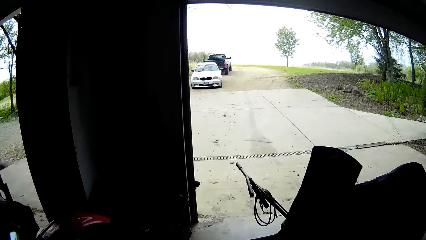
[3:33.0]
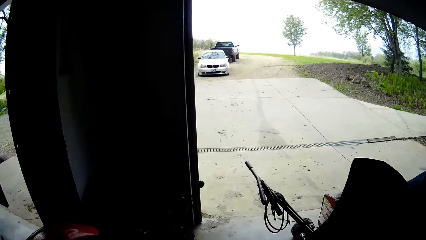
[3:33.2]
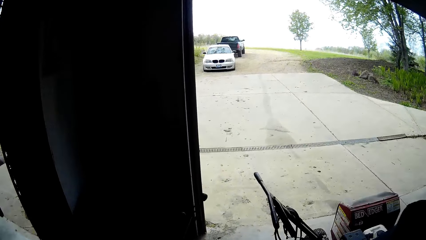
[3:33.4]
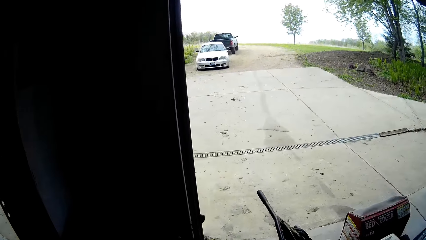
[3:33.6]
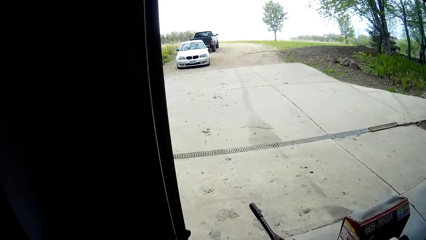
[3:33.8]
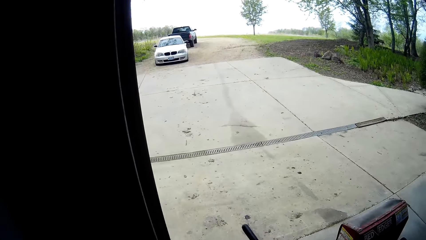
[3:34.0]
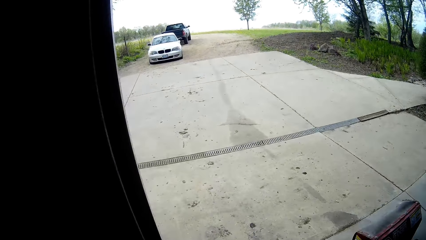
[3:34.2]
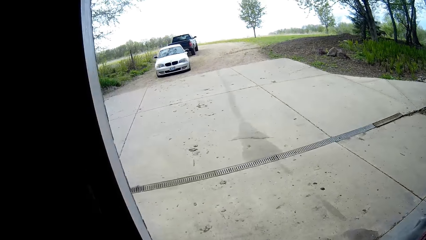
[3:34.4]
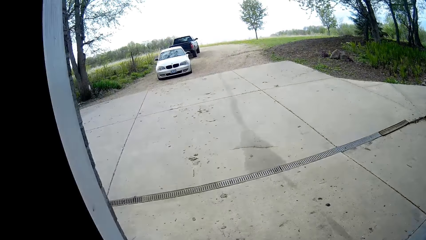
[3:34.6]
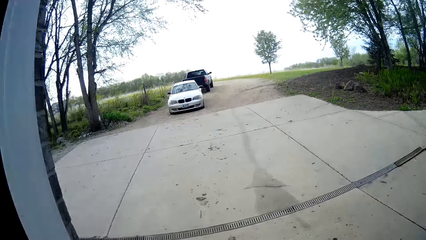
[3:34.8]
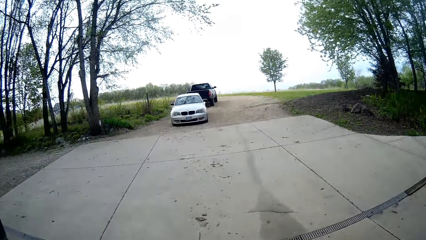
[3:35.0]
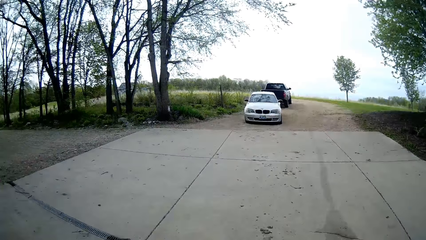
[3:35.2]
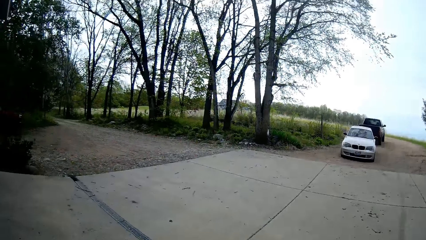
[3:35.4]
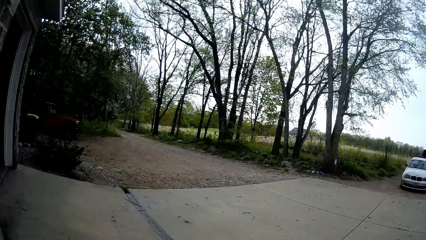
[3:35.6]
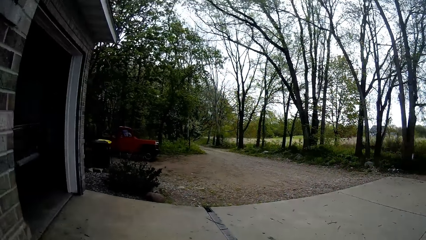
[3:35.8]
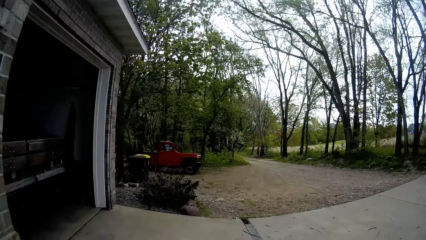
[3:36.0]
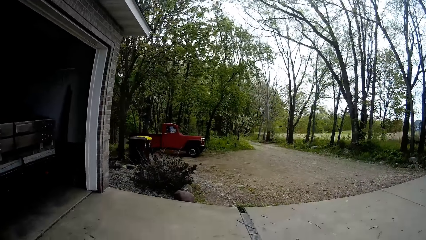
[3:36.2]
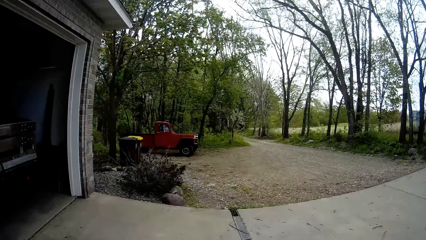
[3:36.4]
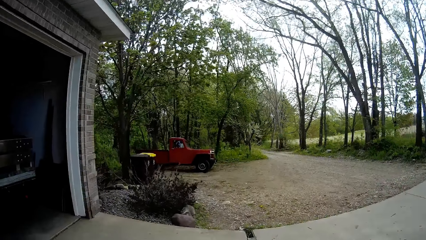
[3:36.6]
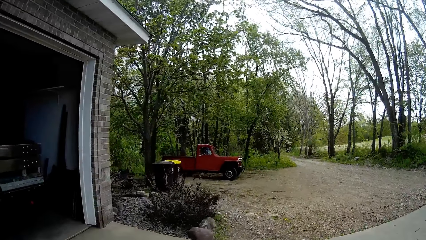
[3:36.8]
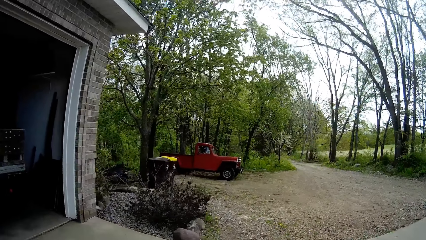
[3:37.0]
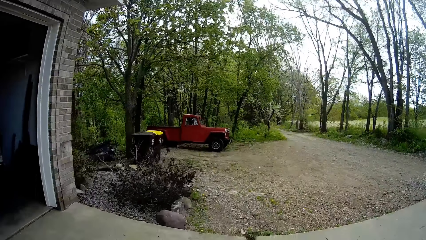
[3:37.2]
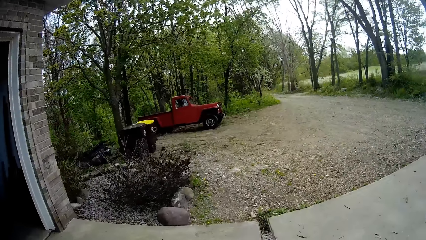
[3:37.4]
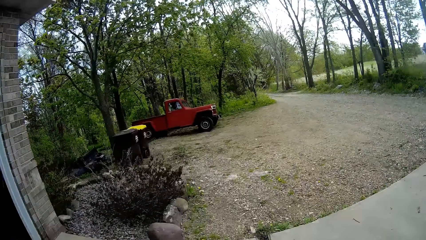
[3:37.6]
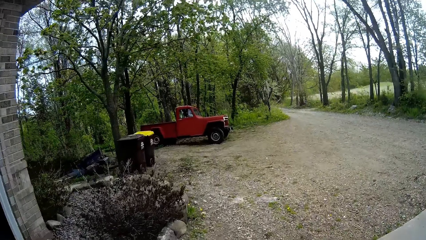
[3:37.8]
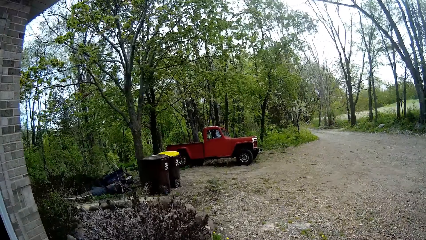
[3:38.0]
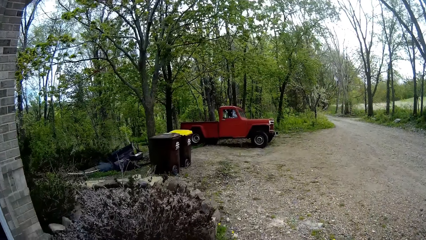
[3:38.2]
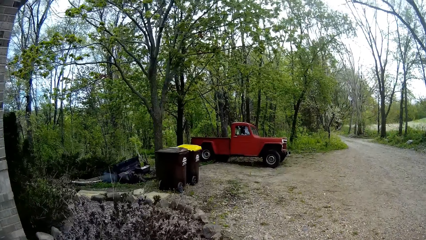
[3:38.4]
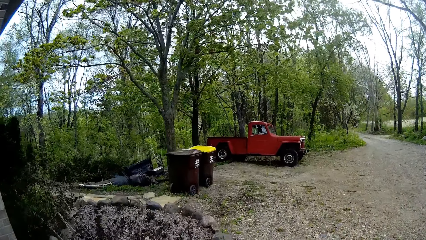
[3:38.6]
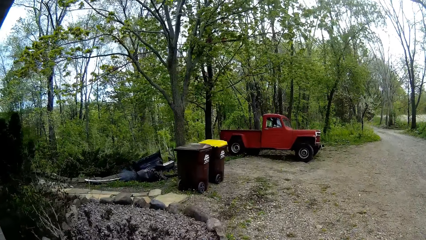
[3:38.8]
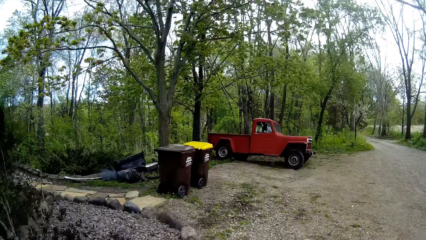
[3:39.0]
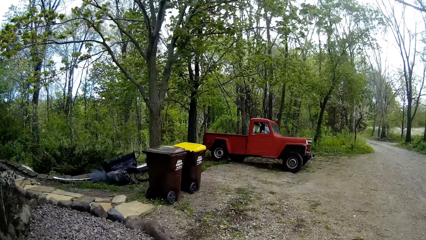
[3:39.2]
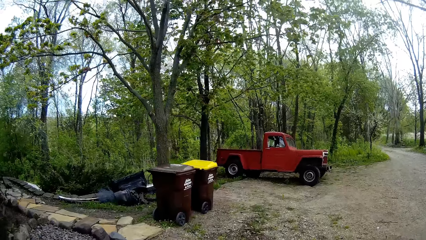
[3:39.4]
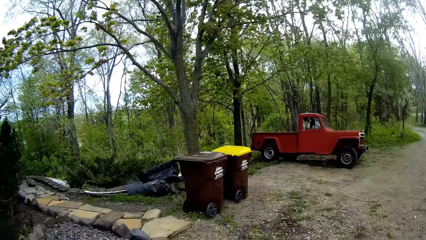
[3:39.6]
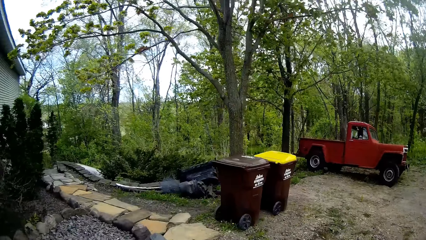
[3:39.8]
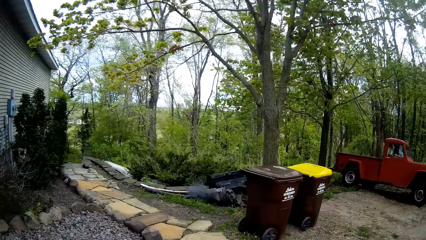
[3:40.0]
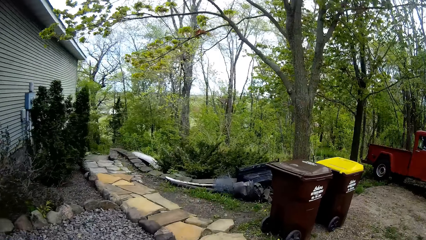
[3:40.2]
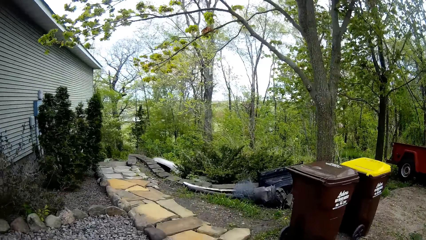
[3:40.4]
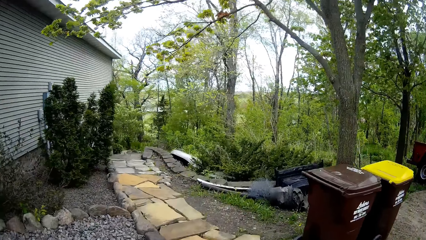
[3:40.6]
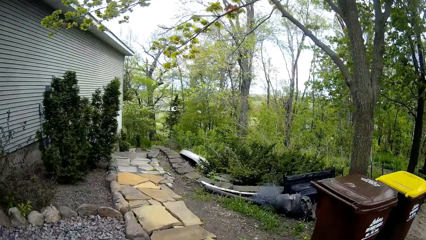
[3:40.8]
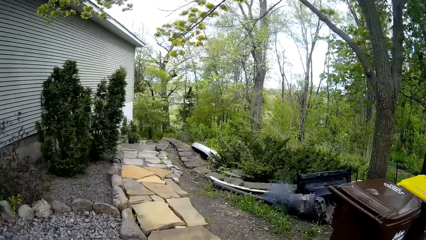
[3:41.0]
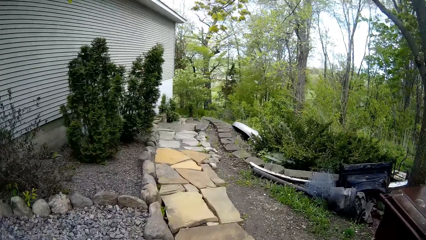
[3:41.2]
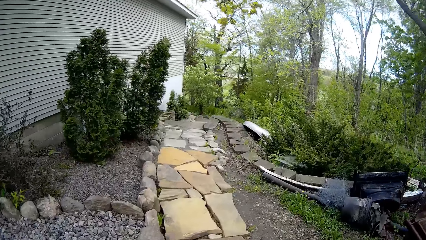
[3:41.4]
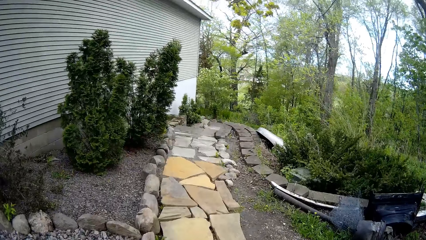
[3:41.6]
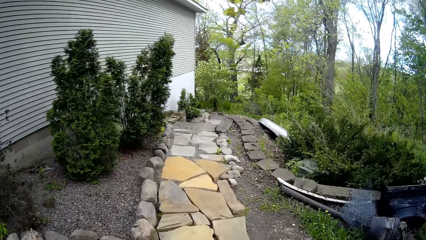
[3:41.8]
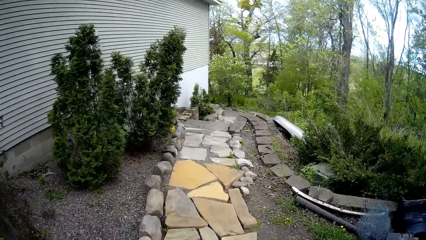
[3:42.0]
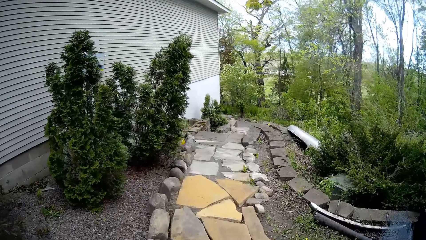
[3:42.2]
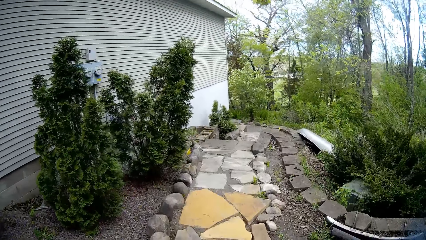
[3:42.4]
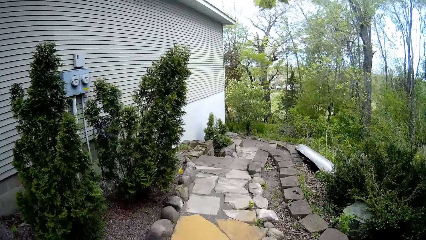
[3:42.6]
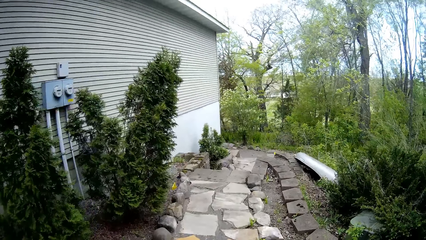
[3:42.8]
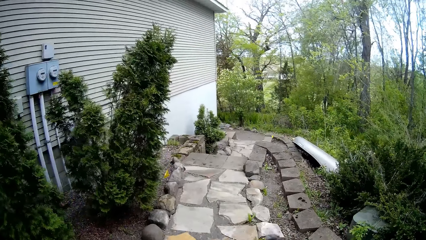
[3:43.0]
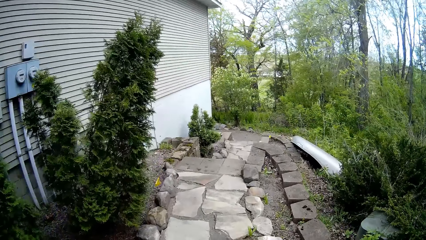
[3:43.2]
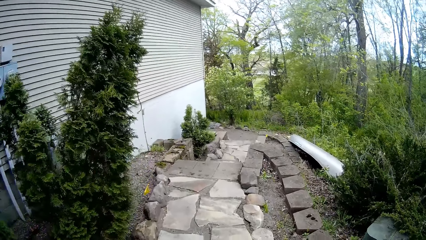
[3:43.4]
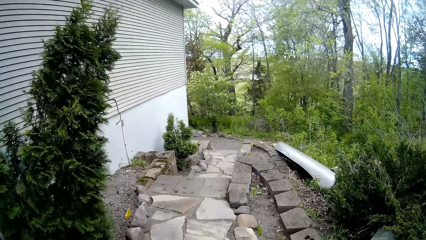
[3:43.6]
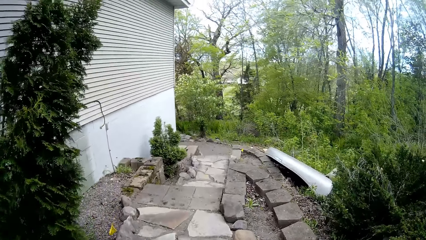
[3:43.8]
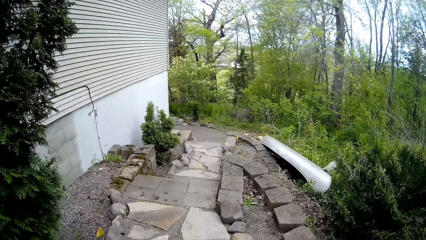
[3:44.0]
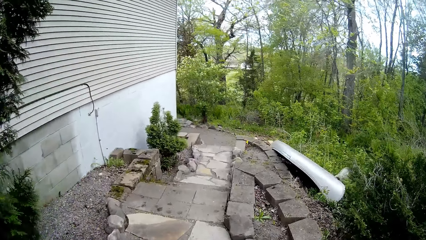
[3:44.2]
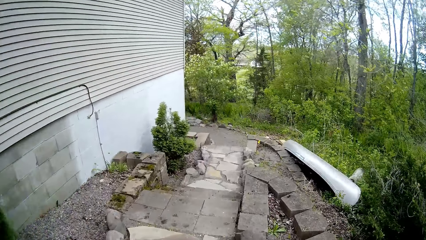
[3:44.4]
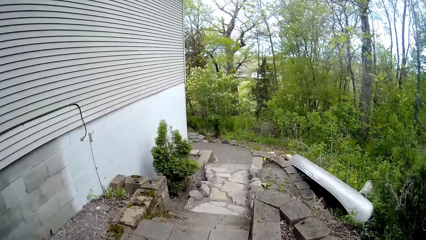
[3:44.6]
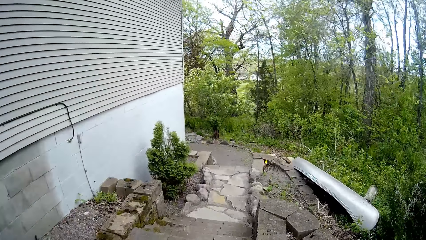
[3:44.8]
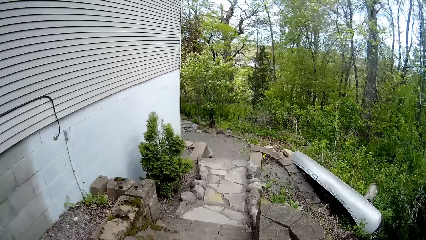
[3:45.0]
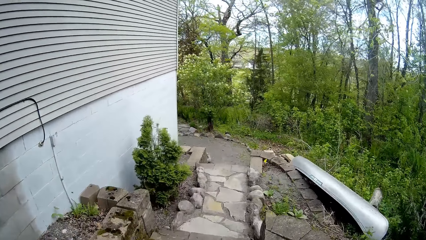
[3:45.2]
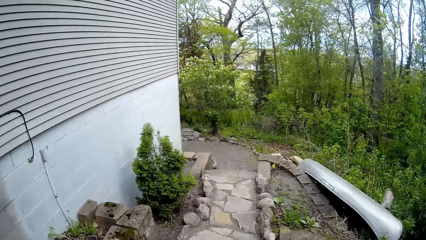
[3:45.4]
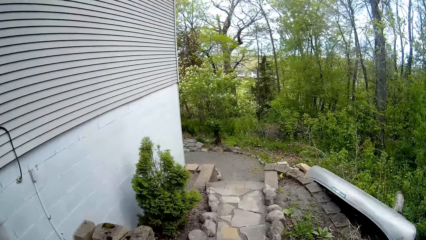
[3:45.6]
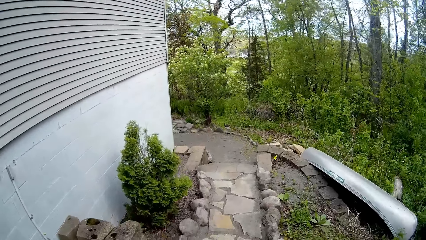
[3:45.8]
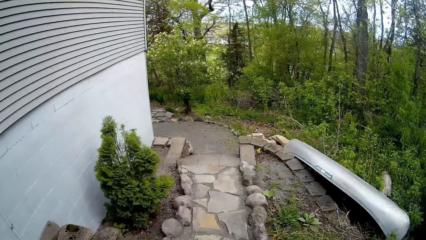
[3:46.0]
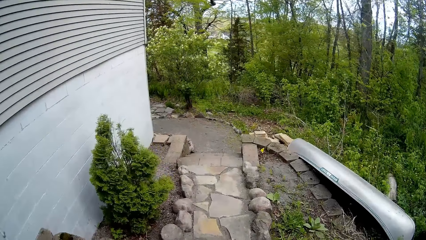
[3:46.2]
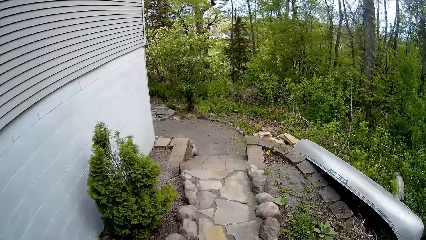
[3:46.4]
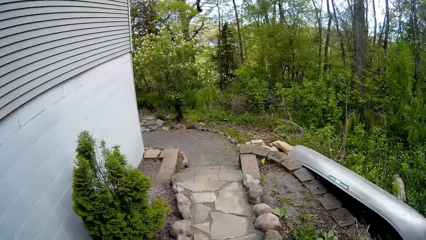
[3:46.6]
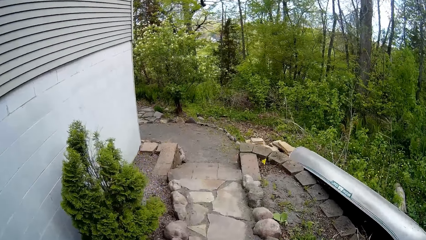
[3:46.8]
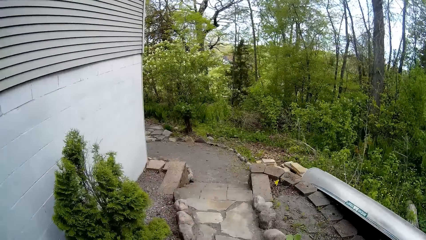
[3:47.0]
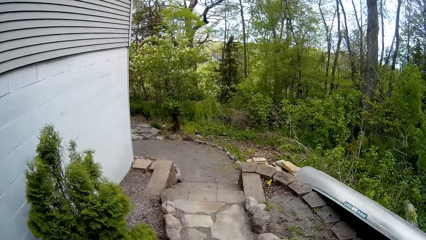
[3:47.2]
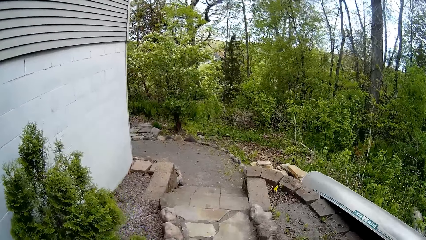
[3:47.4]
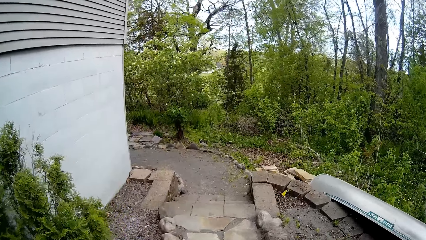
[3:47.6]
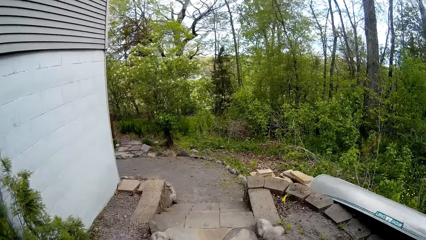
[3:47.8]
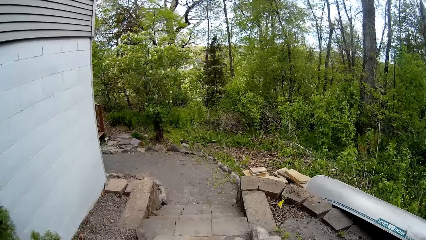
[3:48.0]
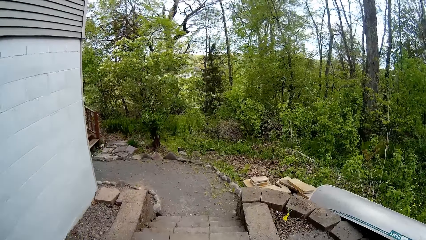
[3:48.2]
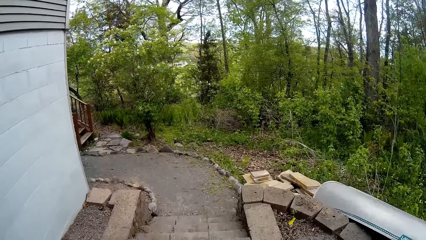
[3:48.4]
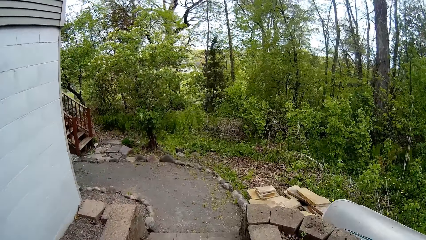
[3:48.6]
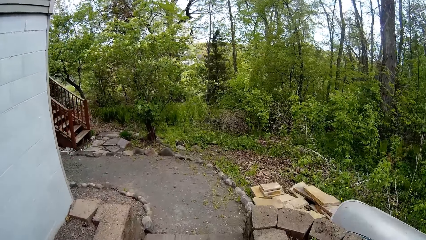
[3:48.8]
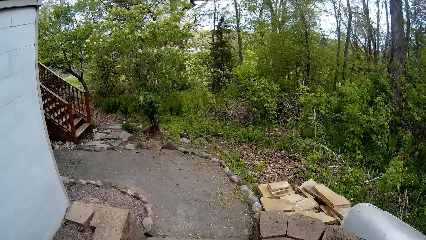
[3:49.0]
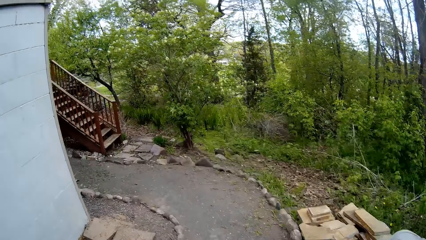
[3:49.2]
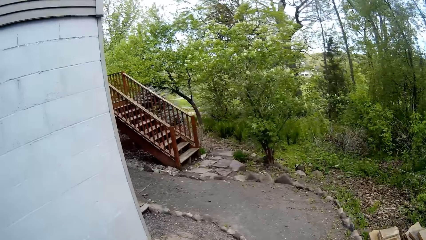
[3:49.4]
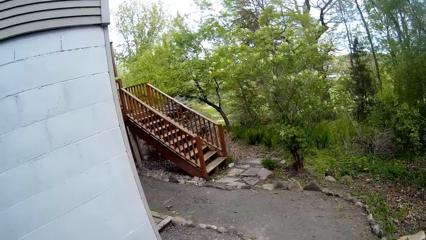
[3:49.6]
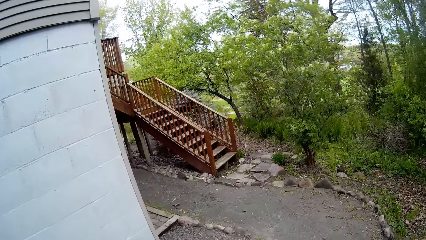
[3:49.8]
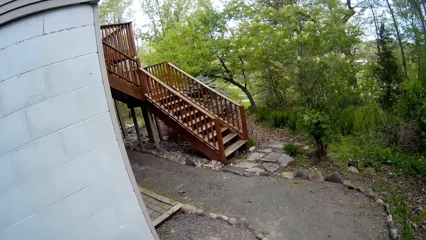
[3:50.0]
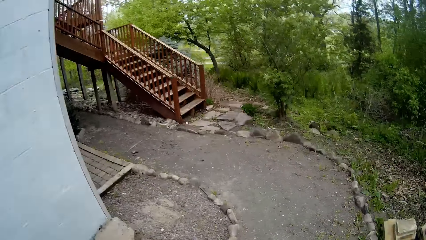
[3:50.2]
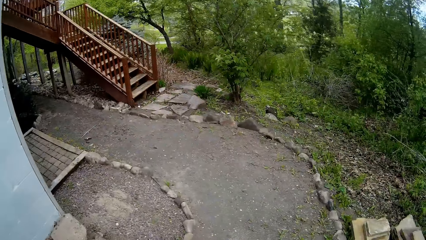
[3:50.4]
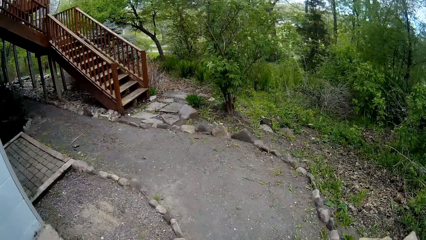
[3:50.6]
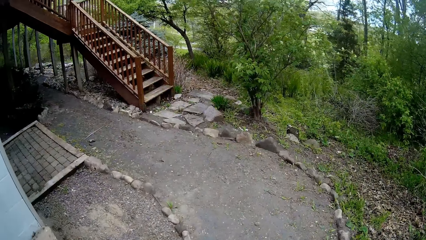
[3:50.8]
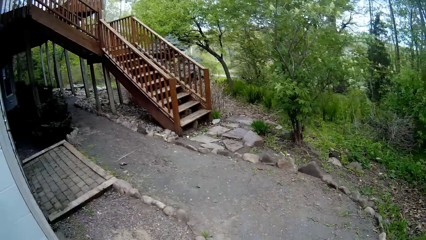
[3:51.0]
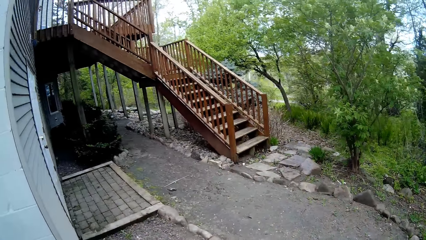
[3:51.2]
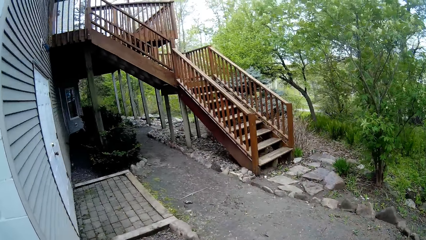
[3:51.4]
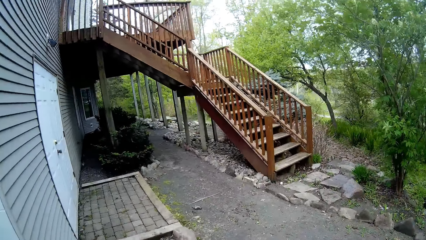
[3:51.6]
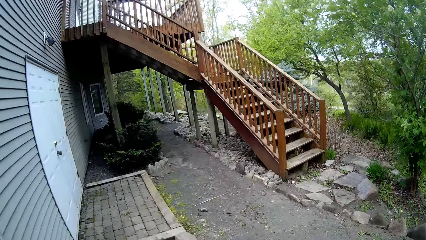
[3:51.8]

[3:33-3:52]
The camera wearer walks outside around the house.
